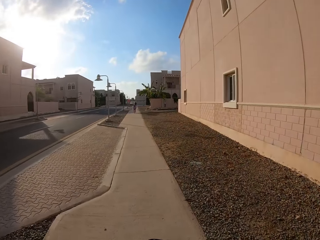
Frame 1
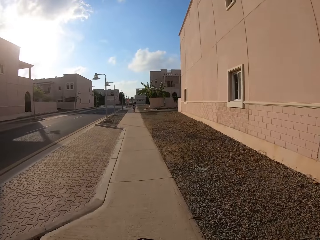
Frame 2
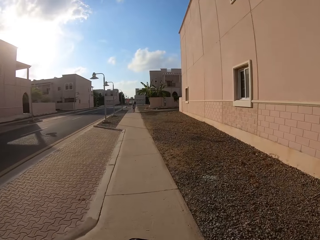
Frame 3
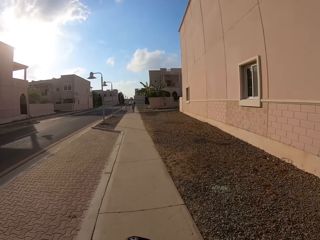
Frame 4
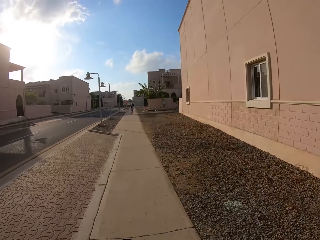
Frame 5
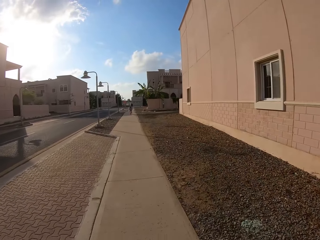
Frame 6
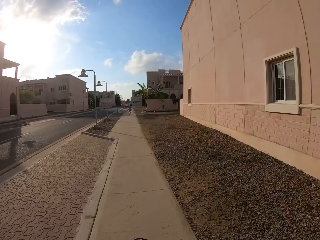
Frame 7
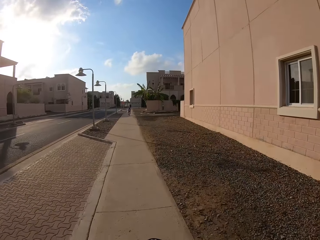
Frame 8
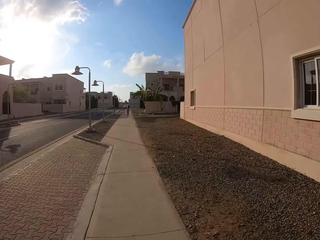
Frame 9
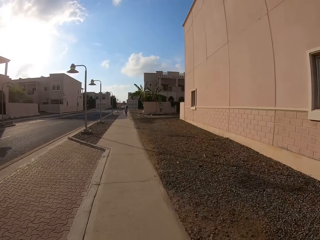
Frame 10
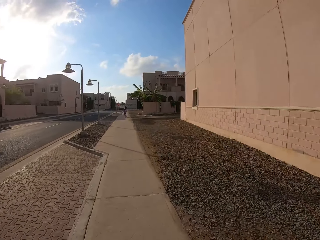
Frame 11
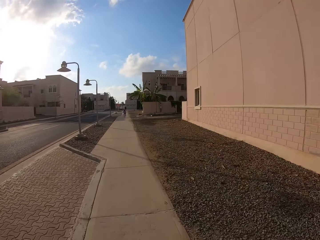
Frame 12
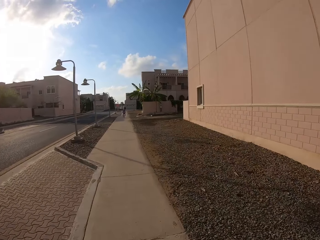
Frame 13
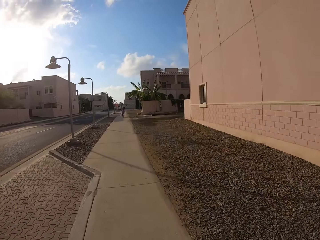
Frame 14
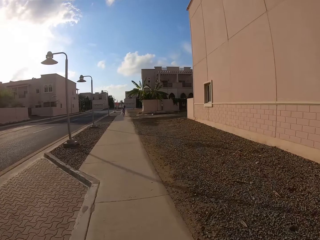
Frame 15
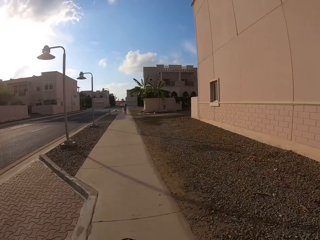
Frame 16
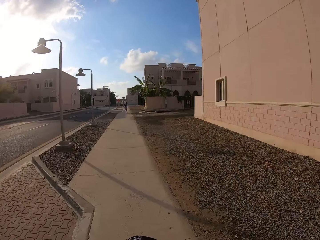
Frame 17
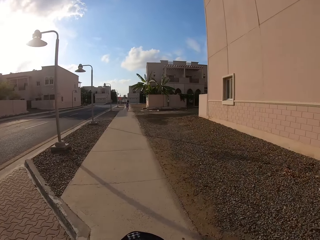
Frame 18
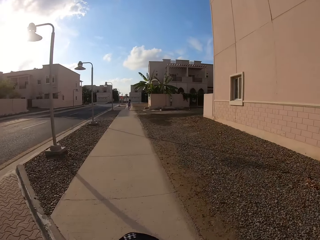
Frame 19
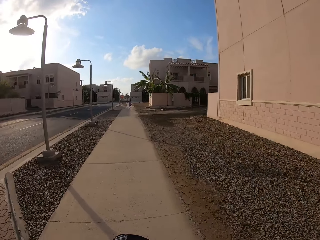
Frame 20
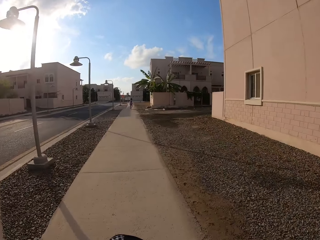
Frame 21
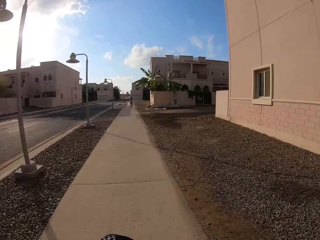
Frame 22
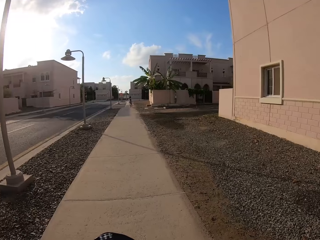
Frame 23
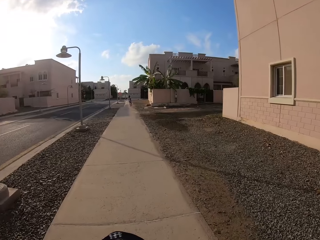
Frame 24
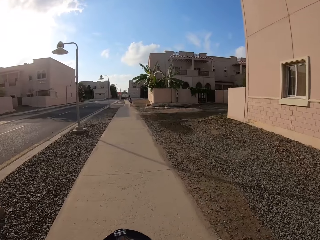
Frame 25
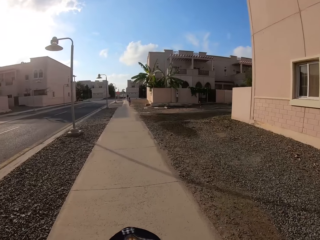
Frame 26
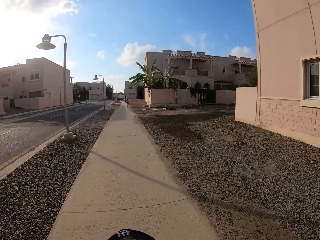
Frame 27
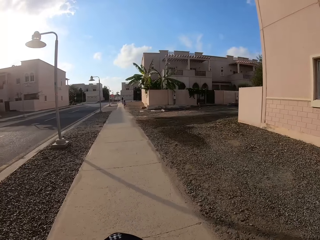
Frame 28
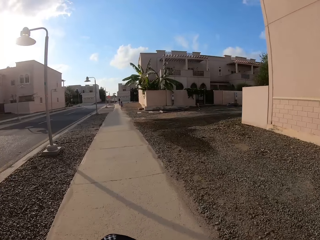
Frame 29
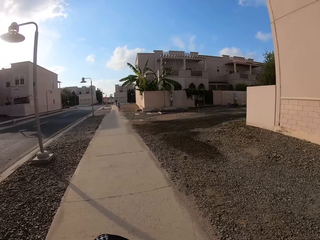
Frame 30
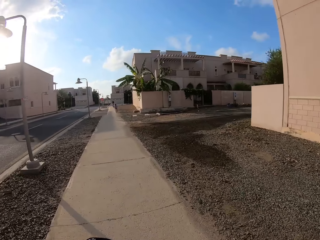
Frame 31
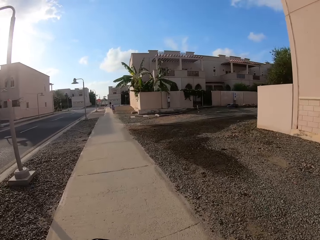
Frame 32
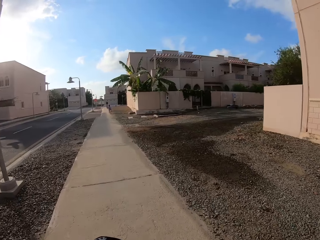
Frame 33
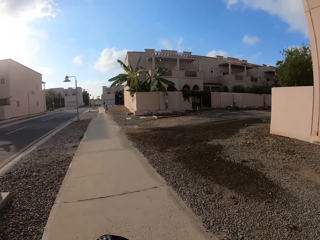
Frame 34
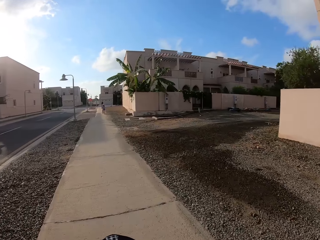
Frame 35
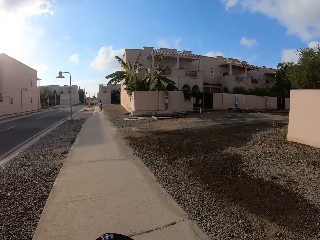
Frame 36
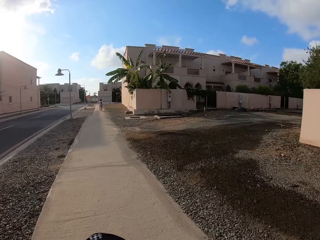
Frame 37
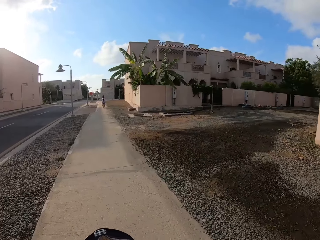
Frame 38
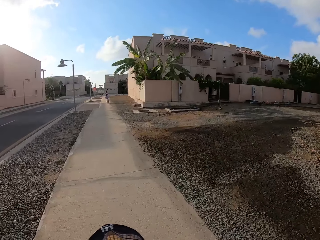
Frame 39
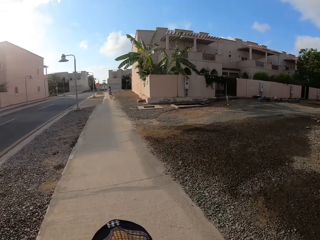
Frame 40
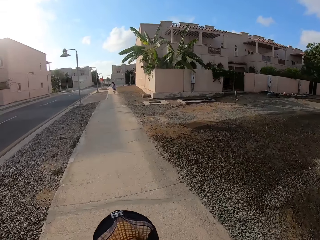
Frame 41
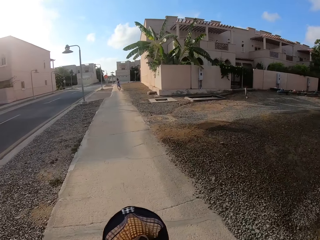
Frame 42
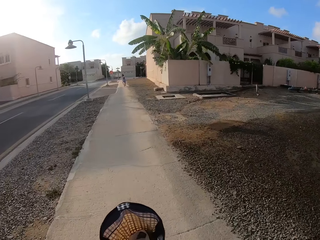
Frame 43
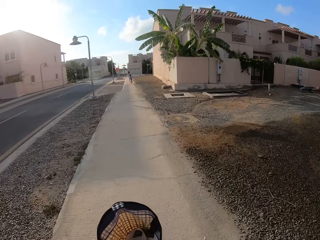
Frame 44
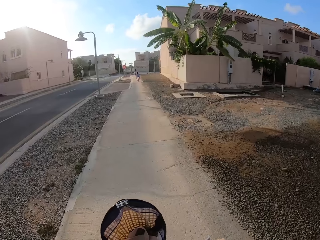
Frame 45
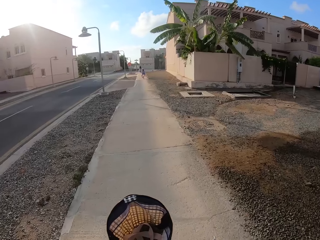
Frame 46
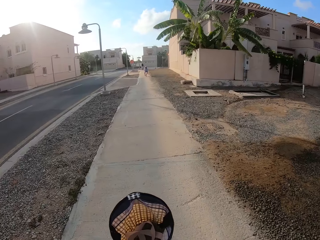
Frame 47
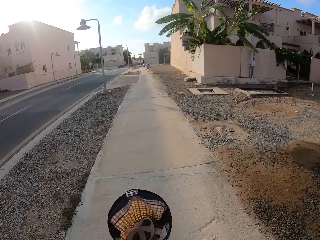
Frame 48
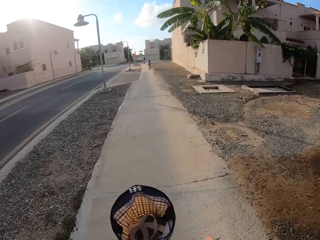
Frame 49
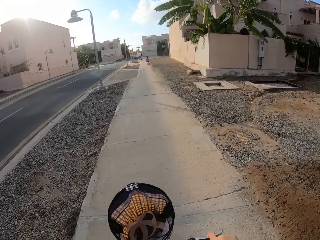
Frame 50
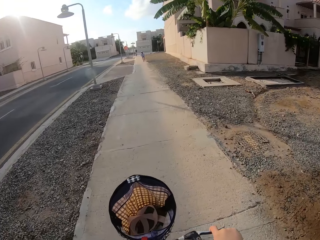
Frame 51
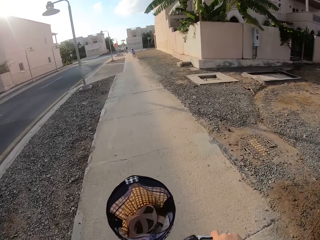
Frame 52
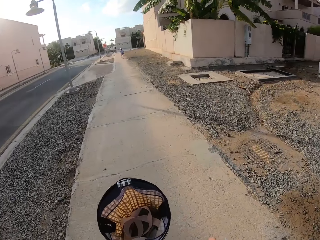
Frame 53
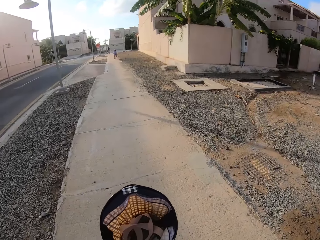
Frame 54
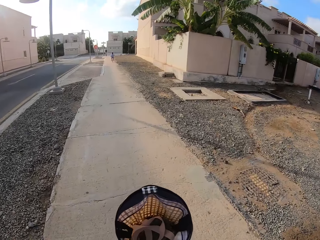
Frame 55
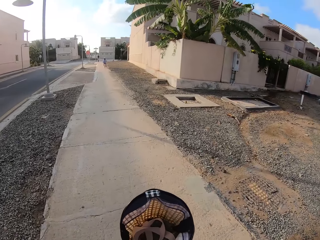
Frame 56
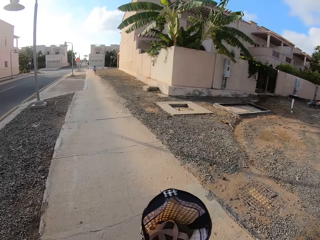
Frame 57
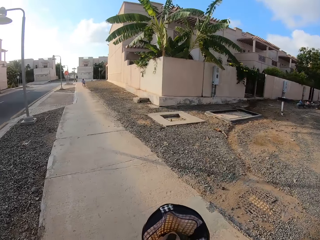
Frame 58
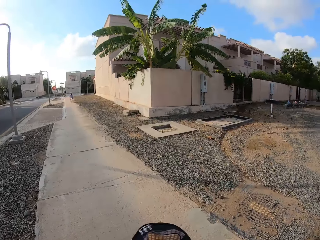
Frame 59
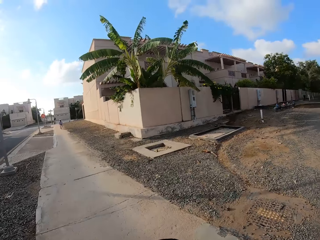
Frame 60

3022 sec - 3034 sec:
The camera wearer alights from the bicycle.

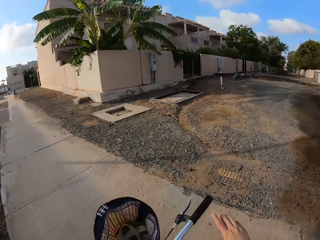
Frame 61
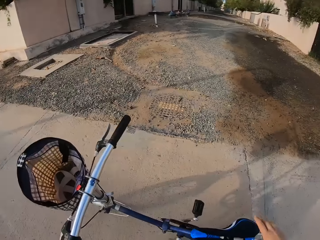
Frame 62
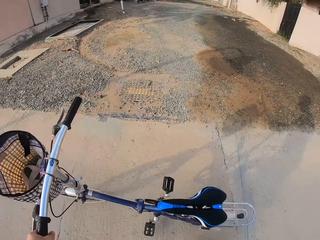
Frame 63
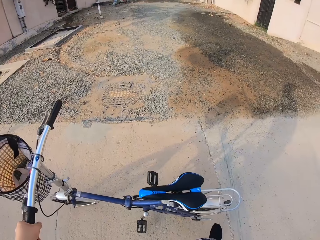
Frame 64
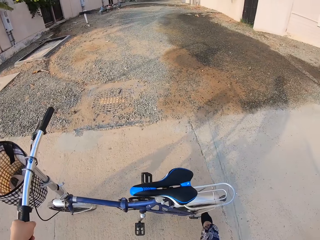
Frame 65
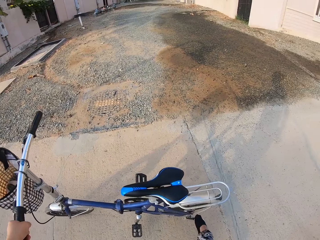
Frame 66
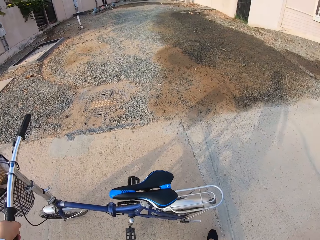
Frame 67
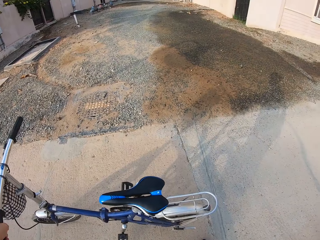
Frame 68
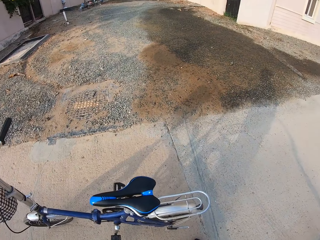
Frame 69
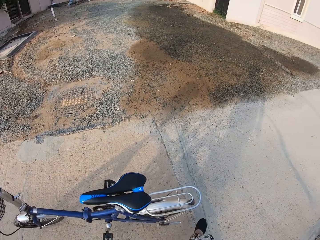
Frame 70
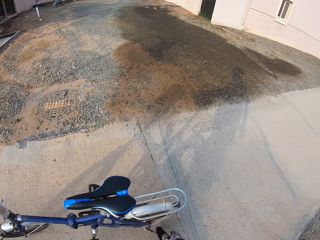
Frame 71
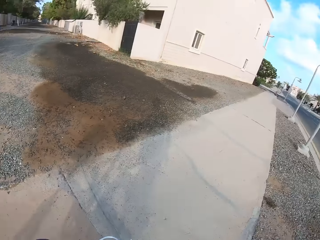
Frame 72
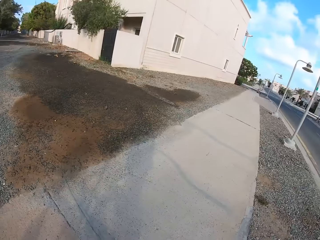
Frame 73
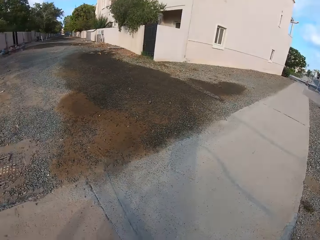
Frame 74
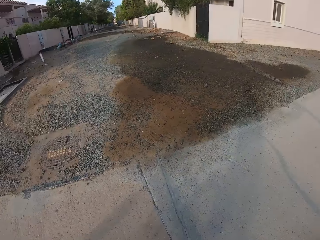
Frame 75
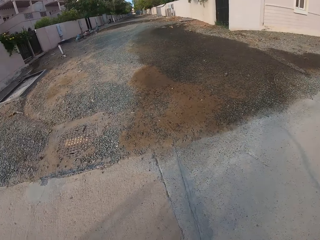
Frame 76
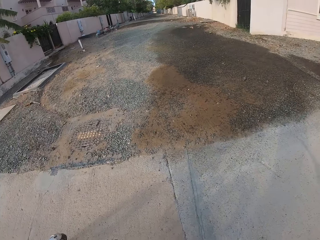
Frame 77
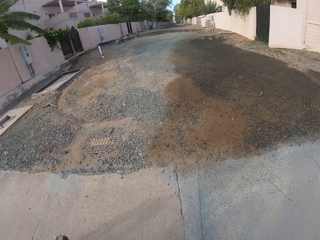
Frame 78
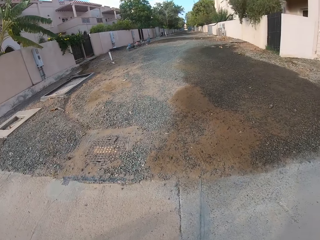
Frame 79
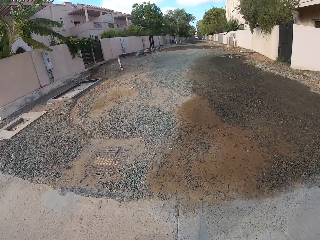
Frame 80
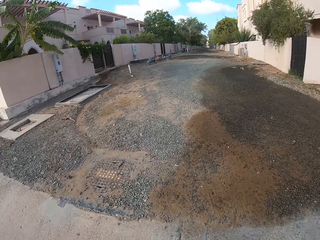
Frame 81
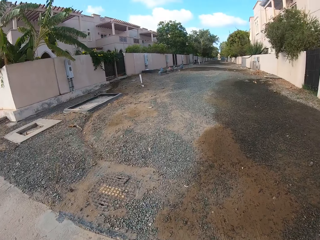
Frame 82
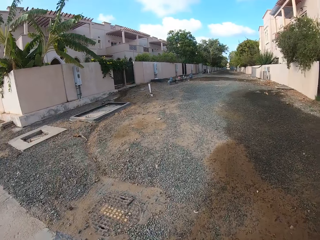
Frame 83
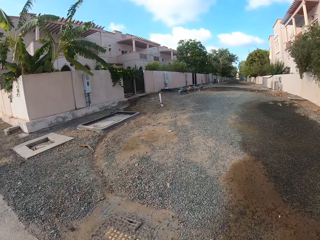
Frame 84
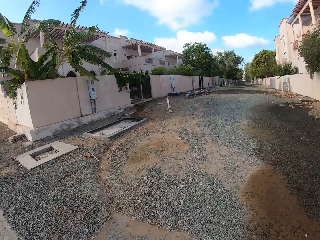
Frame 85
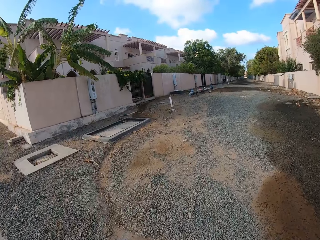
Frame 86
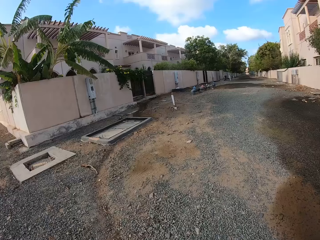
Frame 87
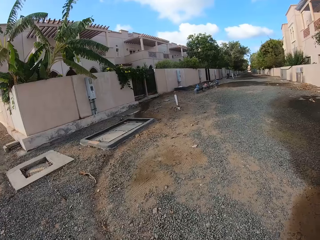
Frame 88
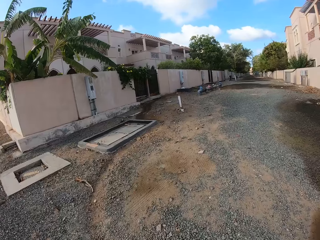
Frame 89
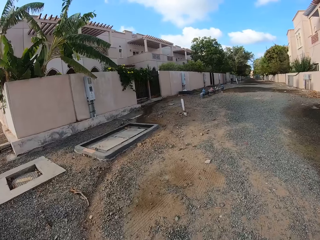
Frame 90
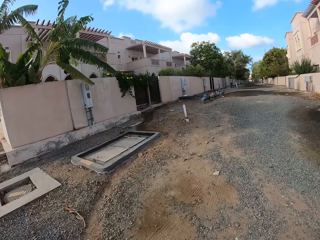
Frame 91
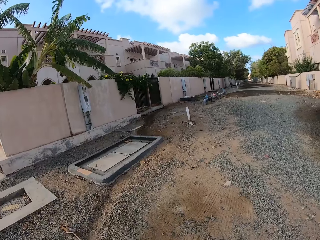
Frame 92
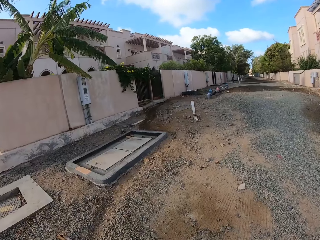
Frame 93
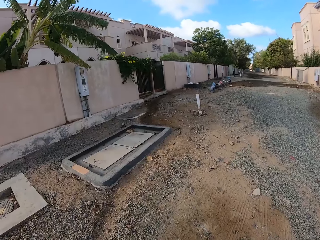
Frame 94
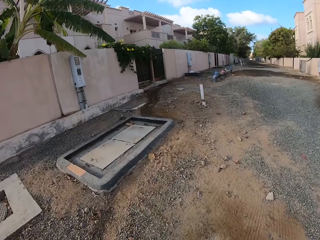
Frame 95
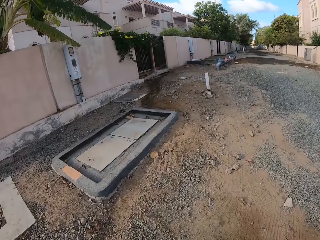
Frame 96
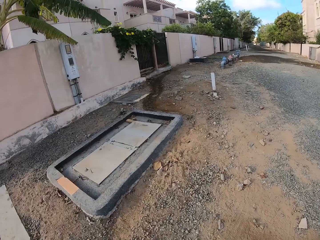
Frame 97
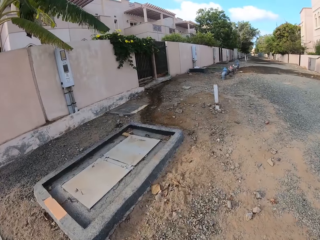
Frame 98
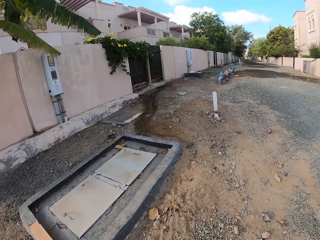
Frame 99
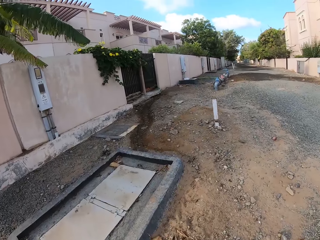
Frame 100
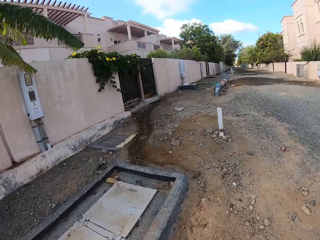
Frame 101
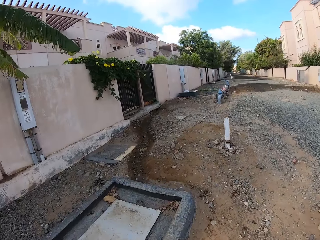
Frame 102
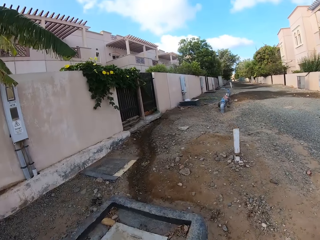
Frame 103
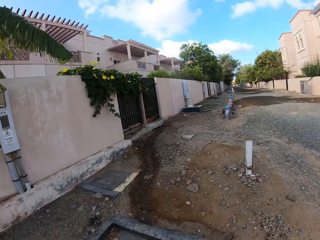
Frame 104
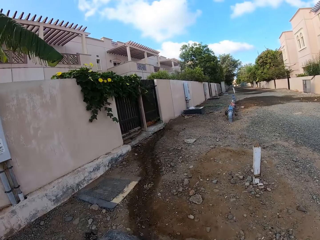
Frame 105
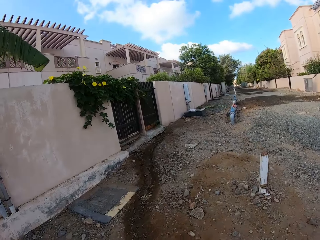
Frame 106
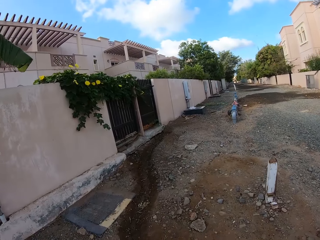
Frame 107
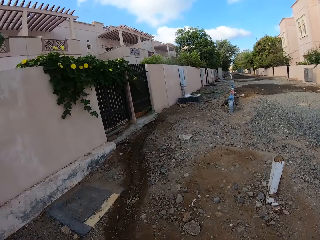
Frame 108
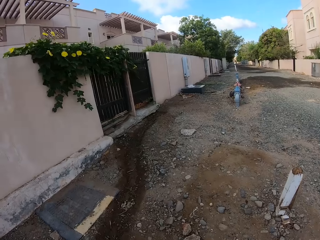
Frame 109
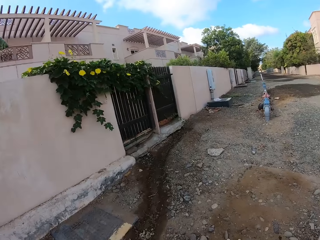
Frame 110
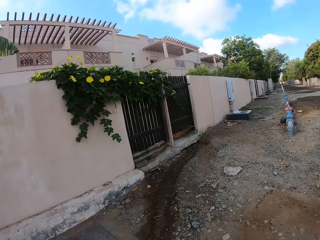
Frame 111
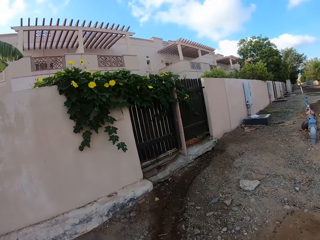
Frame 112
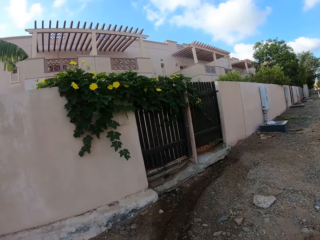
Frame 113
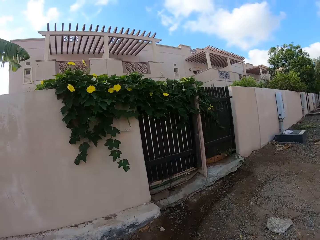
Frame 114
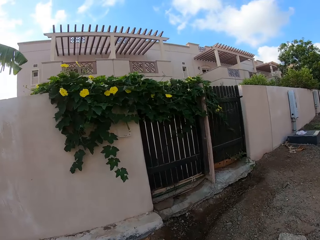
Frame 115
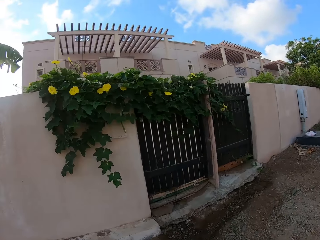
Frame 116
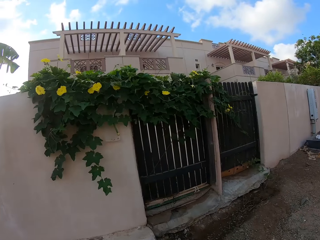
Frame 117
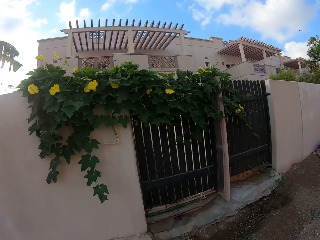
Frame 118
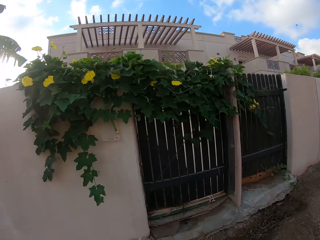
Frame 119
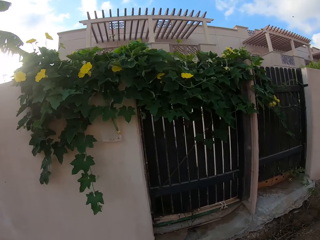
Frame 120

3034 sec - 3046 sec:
The camera wearer stops the bicycle. They walk towards the house compound. They walk towards a wall.
